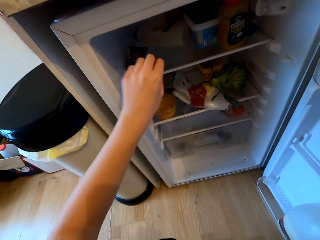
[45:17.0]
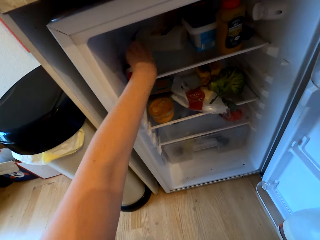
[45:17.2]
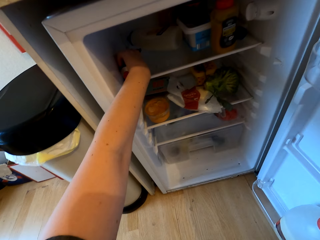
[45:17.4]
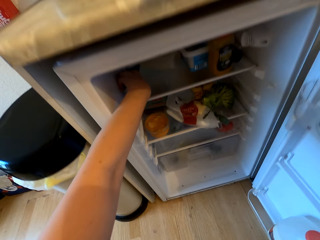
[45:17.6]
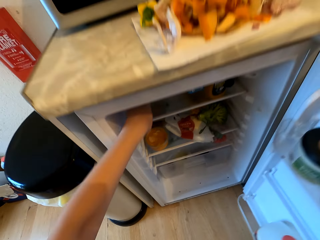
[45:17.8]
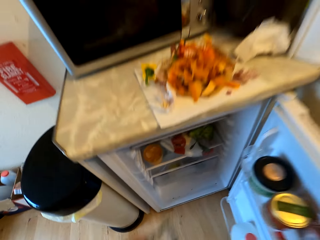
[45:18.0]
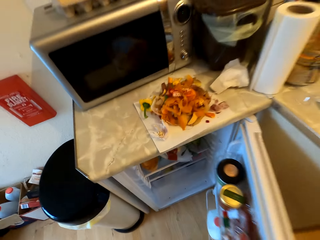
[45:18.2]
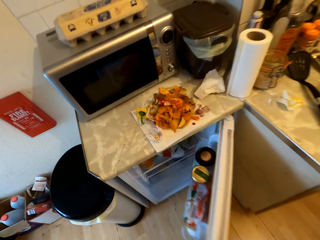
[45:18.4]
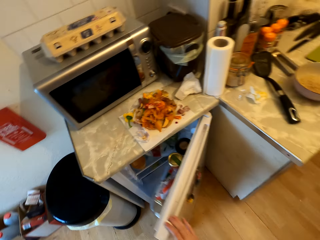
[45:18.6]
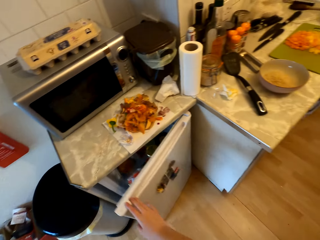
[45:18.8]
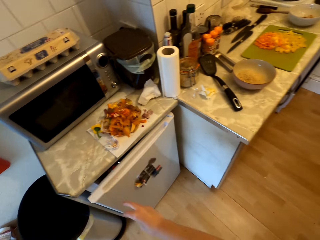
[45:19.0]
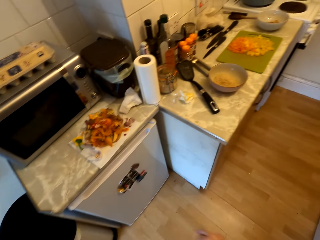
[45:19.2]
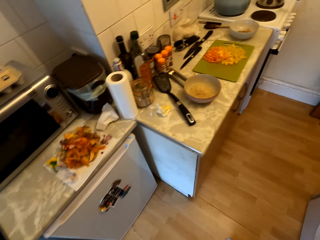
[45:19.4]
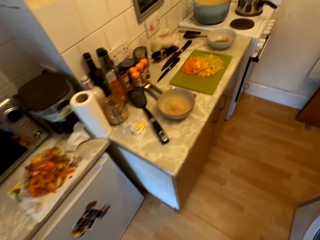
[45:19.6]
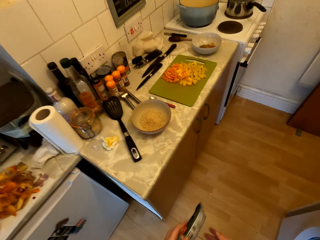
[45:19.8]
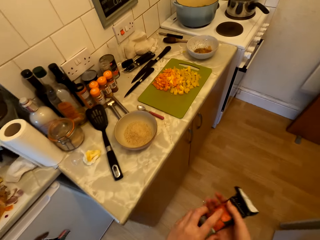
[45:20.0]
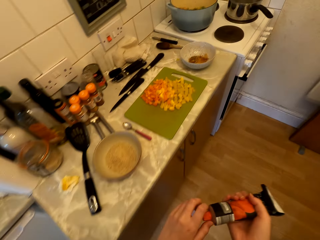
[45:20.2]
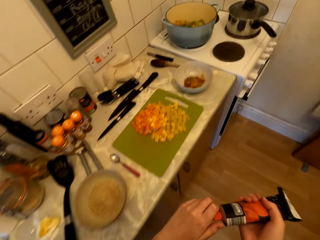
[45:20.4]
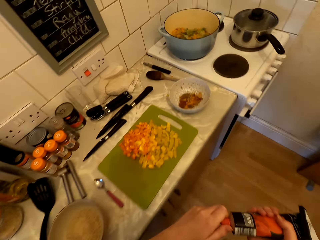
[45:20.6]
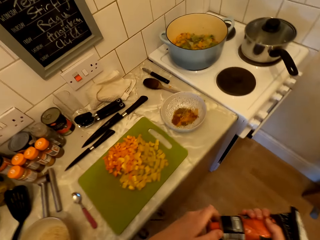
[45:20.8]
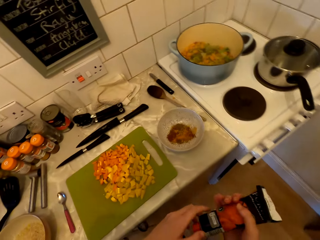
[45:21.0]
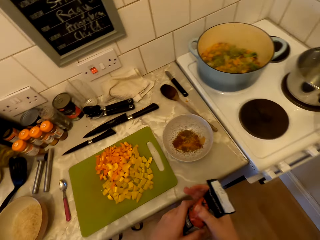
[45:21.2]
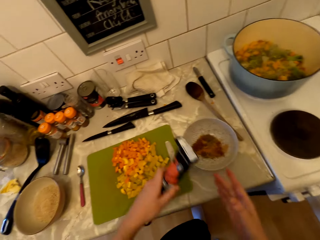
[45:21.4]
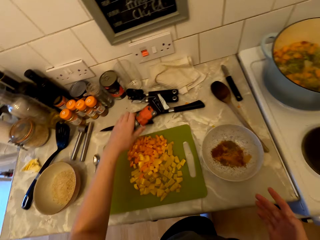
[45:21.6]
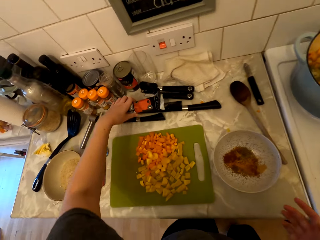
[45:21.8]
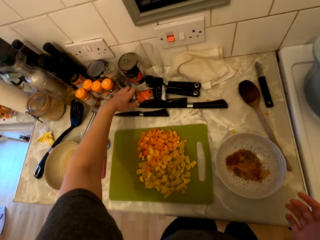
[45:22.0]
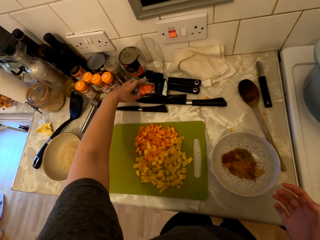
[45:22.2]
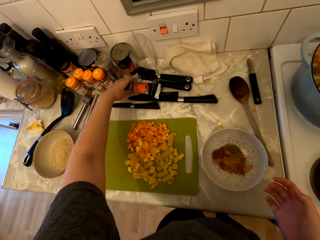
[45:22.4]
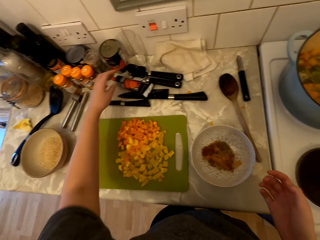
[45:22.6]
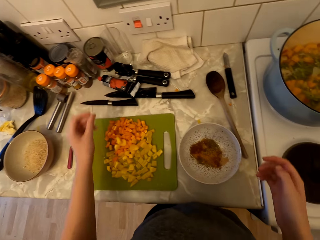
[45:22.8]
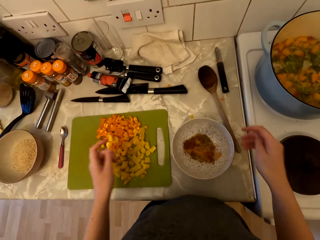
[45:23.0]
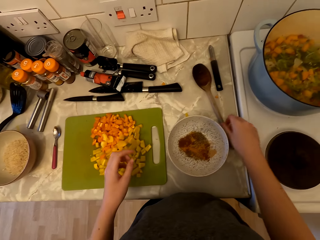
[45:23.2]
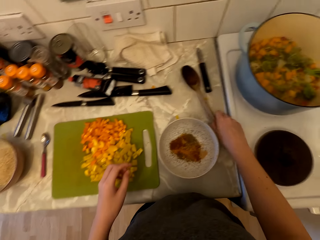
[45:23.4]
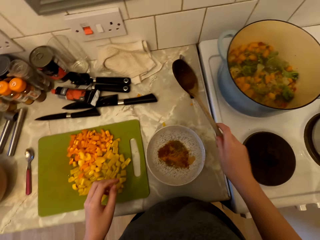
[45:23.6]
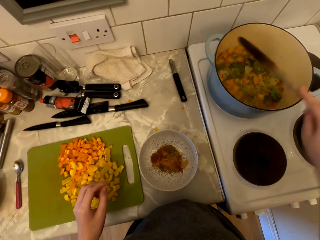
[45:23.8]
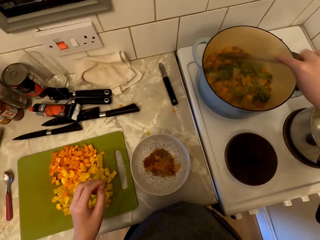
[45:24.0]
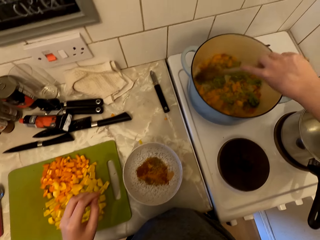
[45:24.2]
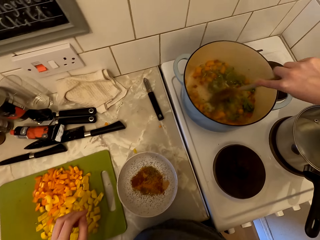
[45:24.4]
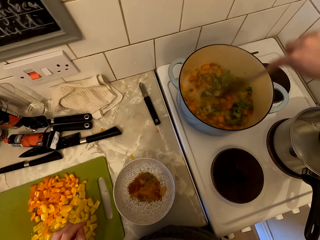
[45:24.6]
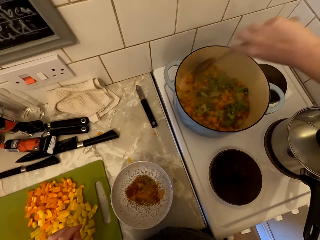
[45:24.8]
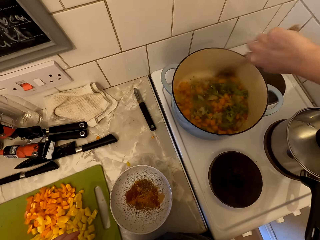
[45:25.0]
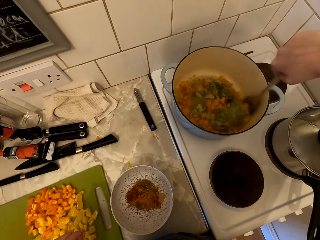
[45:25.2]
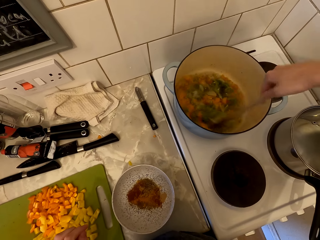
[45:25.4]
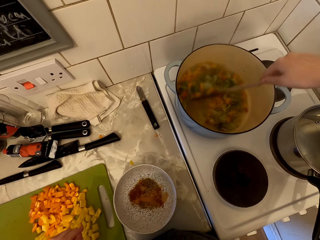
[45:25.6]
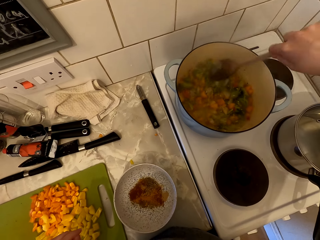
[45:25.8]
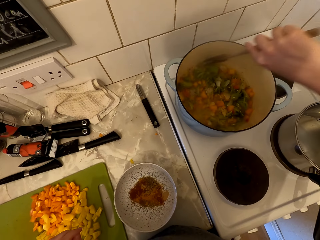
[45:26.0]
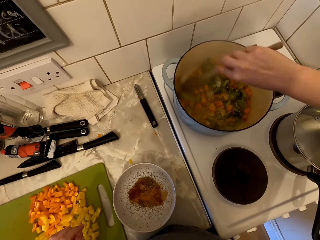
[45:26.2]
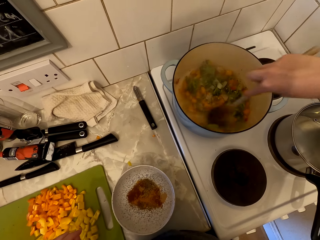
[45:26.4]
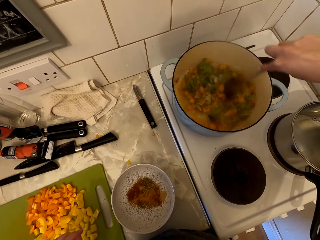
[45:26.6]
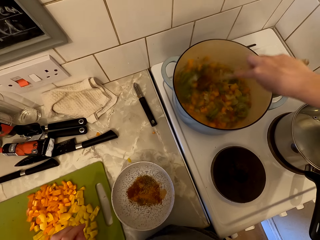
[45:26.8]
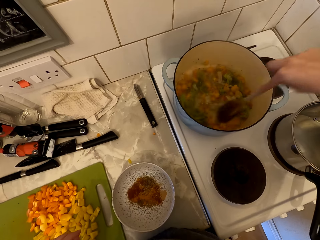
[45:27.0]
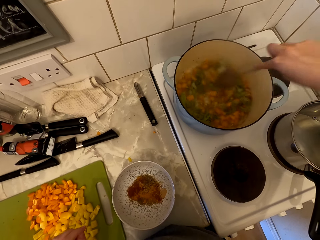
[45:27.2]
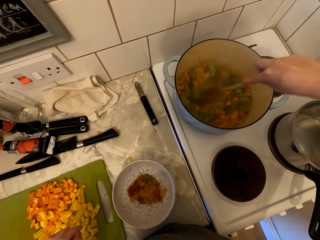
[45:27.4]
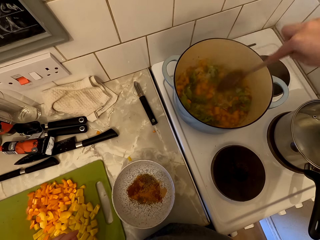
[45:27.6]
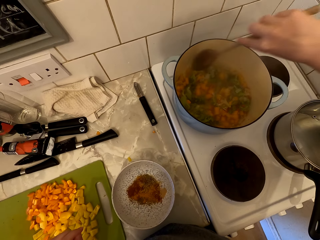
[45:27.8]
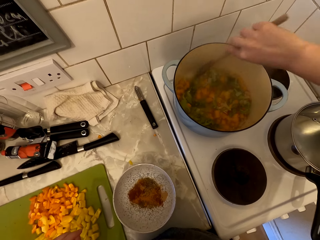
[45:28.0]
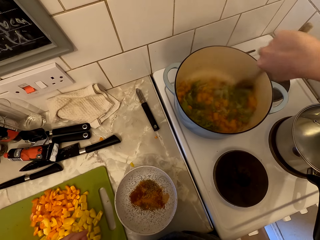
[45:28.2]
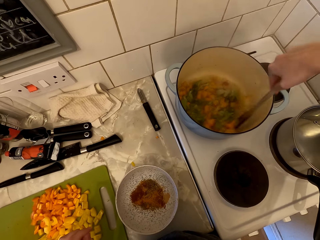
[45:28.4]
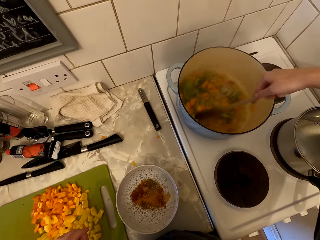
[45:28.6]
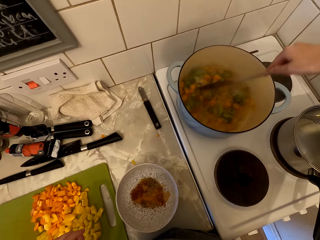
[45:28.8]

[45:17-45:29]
The camera wearer looks in the fridge. They pick up the tomato paste tube. They close the fridge. They walk. They put the tomato paste tube on the countertop. They pick up the cooking stick. They stir the food.

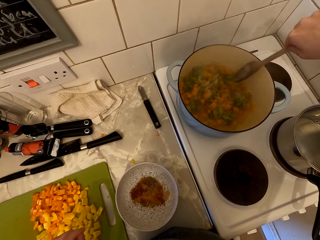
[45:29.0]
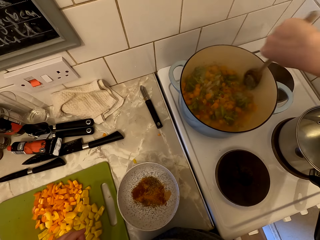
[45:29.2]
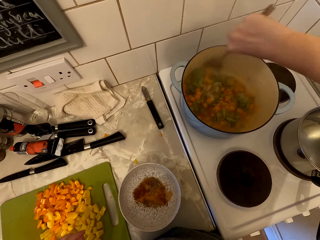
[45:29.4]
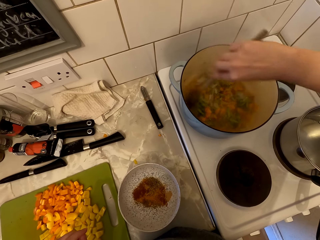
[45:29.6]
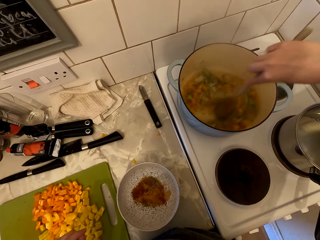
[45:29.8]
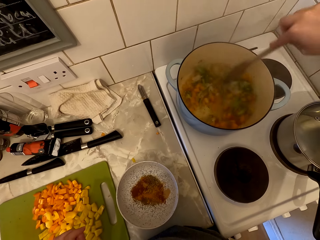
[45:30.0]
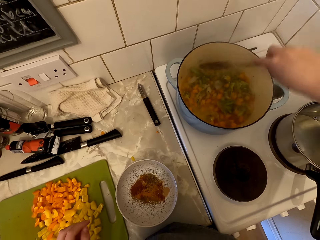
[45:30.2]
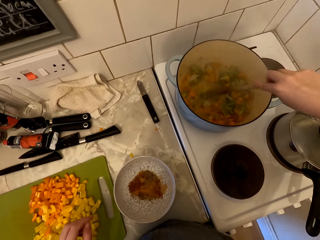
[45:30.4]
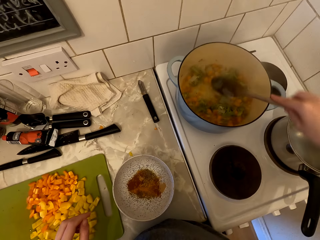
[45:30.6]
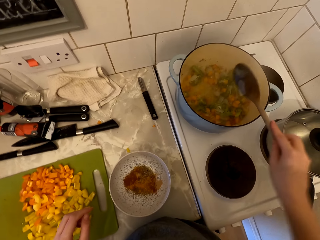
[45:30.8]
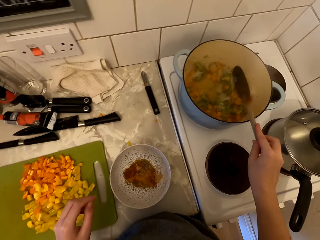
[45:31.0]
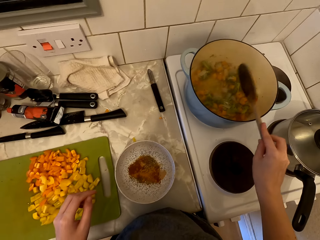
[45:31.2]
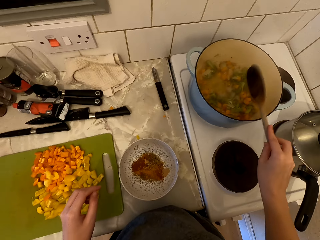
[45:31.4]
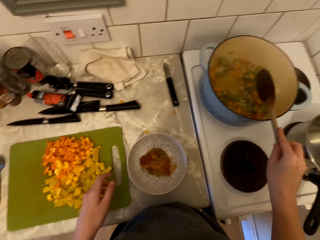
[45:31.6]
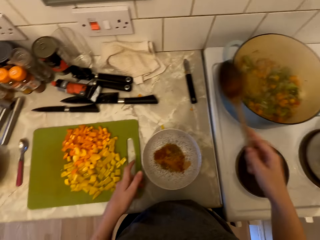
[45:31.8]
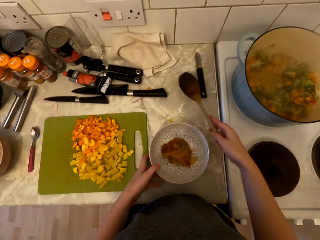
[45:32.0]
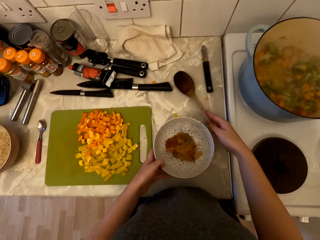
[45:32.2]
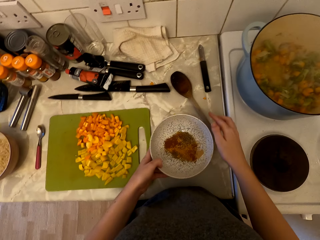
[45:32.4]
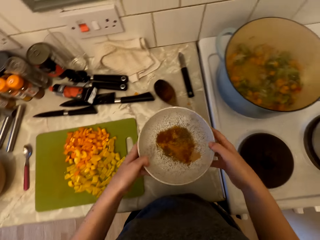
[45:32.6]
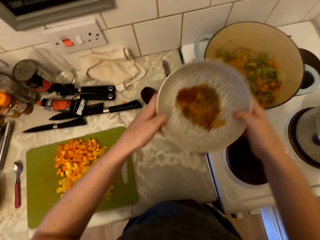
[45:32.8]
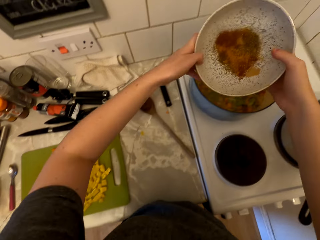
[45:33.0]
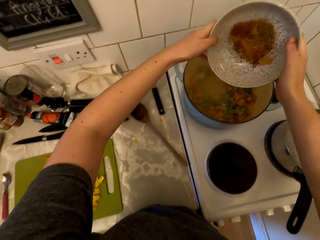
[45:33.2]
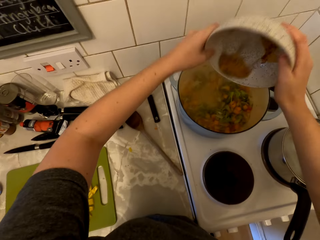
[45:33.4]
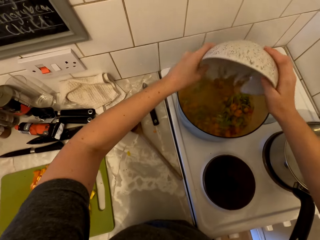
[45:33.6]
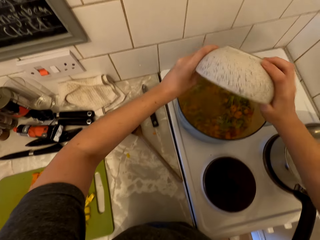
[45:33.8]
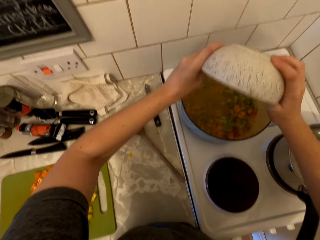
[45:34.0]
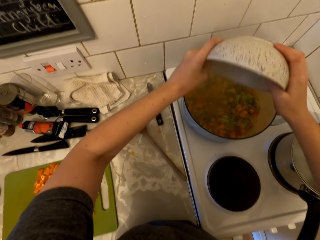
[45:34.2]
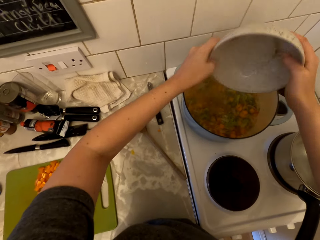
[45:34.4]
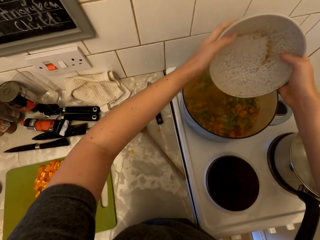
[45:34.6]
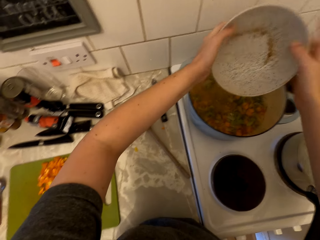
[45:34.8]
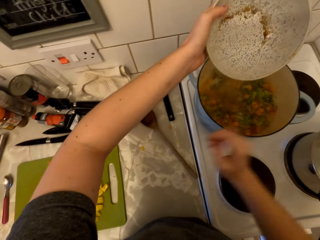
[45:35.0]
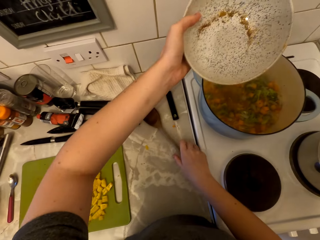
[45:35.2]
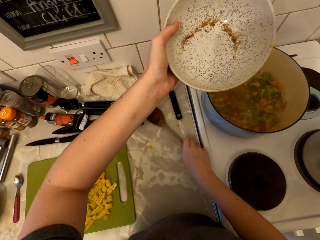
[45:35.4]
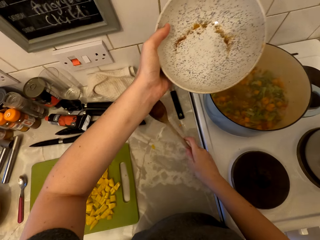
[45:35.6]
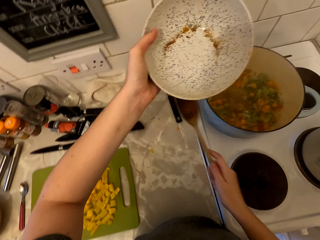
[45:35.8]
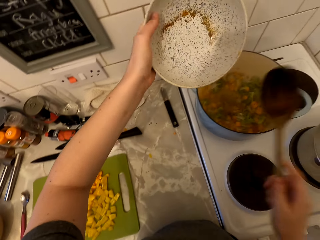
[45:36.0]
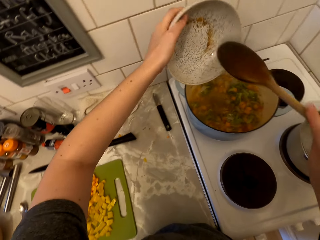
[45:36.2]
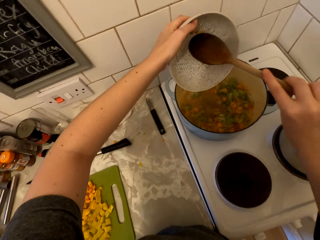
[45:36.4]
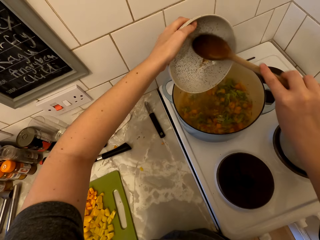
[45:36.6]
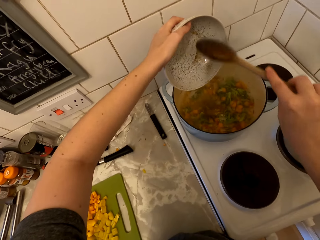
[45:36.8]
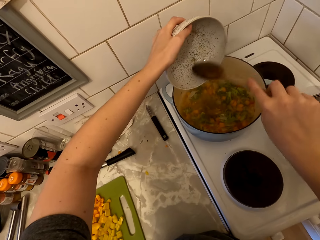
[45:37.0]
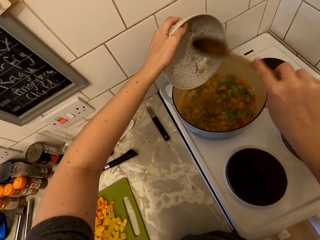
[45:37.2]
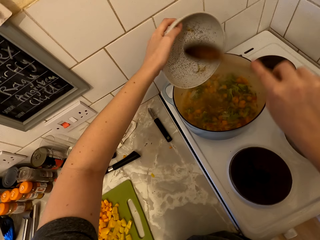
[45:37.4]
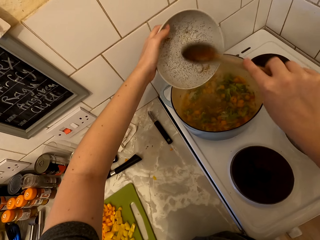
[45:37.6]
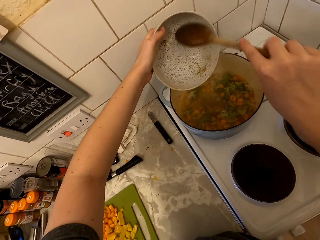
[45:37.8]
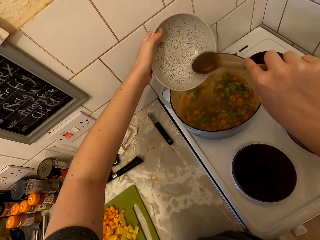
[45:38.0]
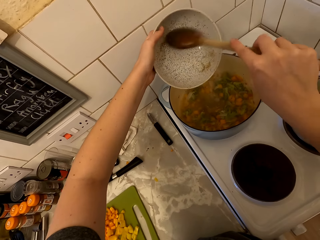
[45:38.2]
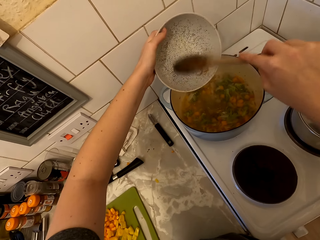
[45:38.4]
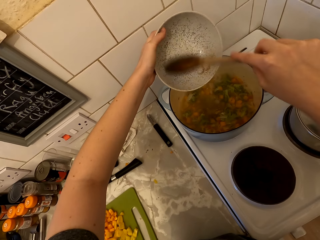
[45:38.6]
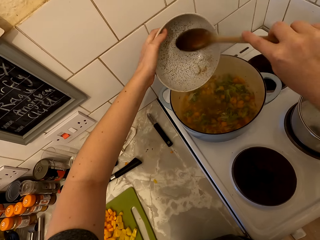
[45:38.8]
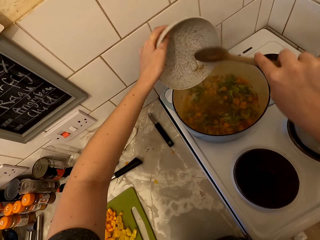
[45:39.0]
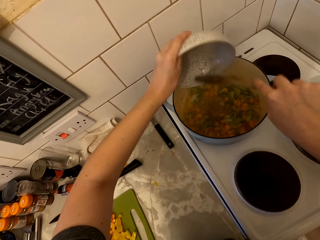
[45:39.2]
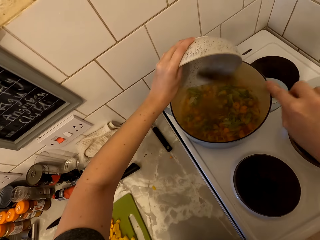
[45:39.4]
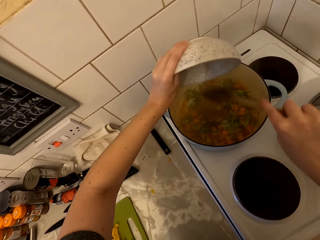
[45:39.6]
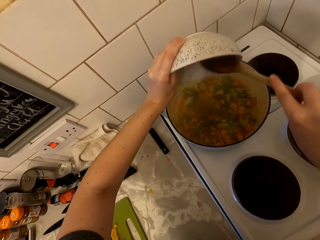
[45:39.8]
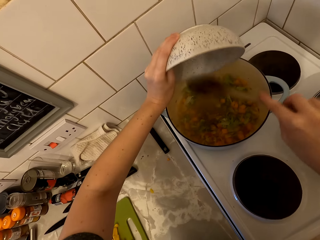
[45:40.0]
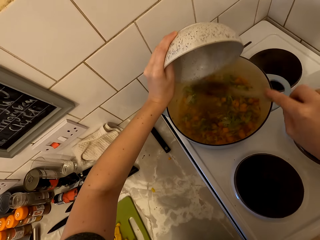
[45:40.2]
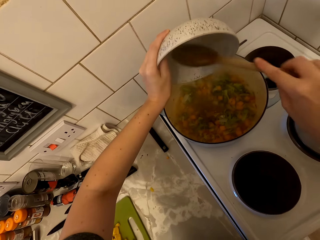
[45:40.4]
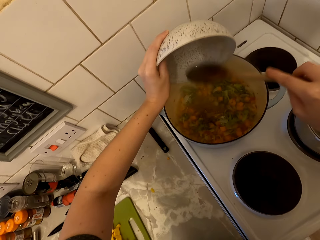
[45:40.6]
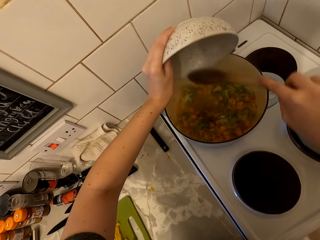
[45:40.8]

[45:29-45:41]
The camera wearer hits the cooking pan with the cooking stick. They put the cooking stick on the countertop. They pick up a bowl of ingredients. They pour the ingredients into the food. They pick up the cooking stick. They scoop the rest of the ingredients in the bowl with a spoon.
